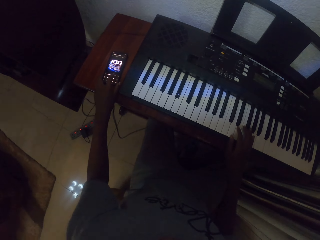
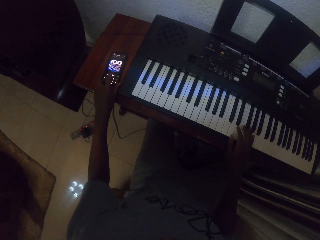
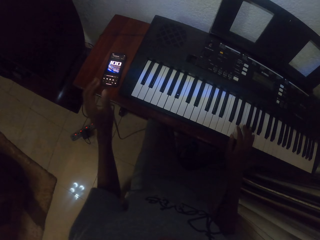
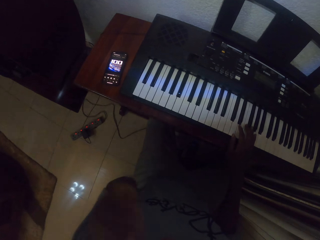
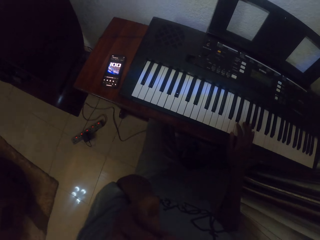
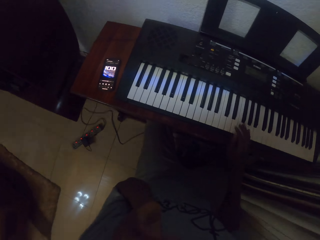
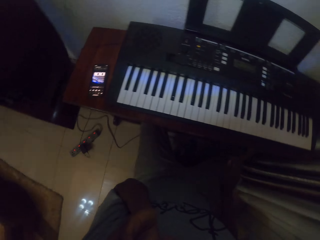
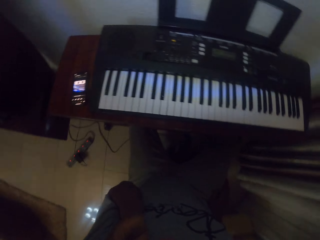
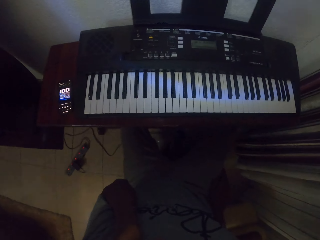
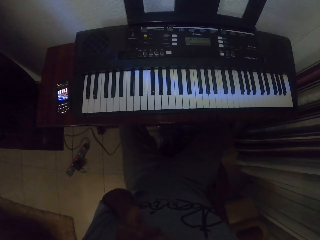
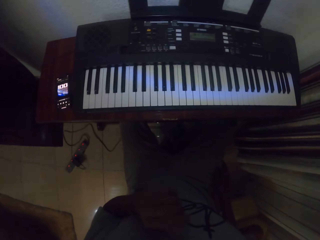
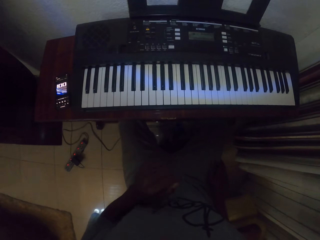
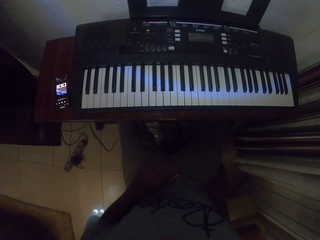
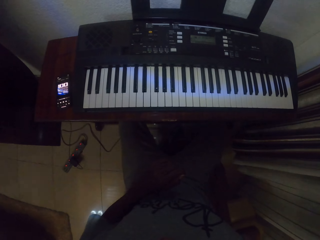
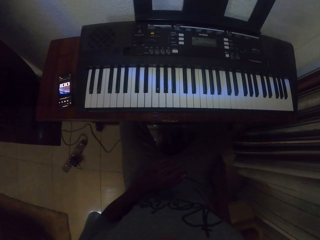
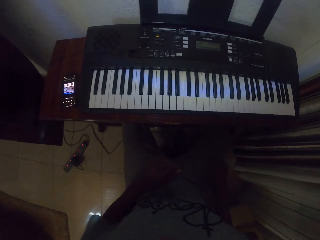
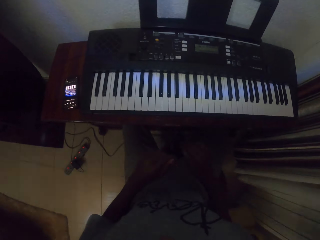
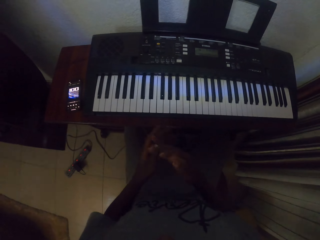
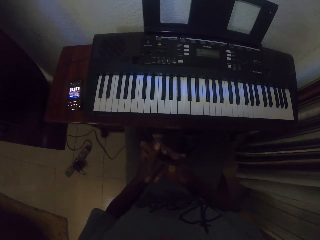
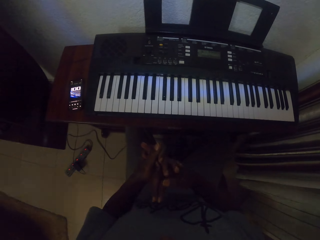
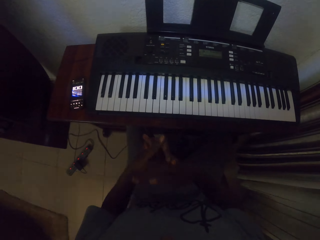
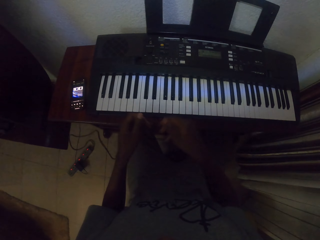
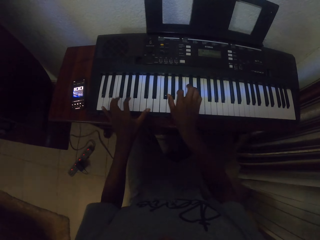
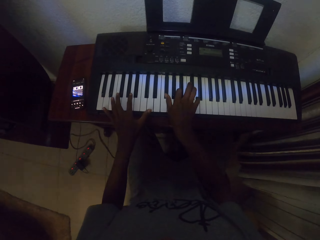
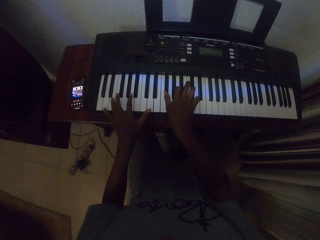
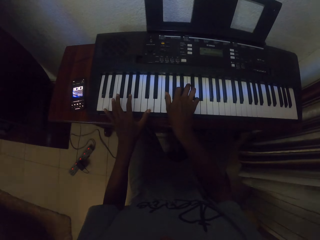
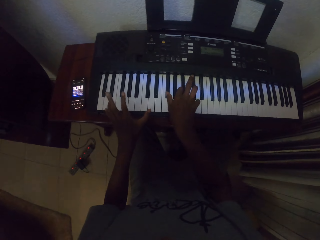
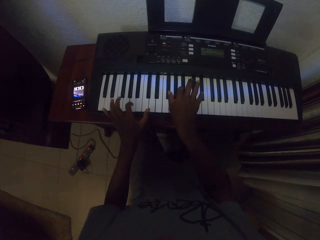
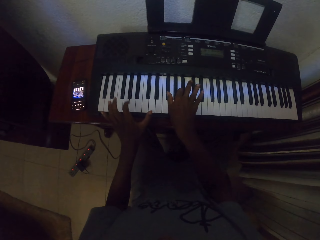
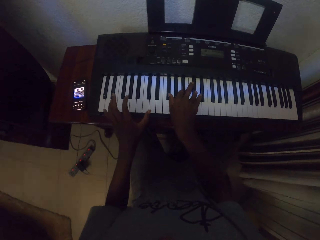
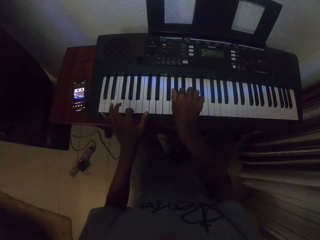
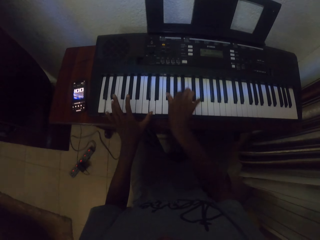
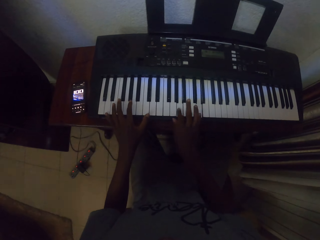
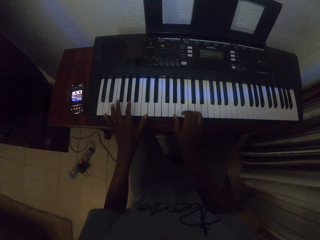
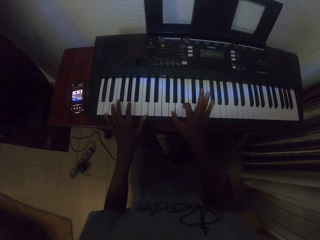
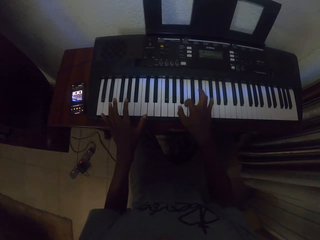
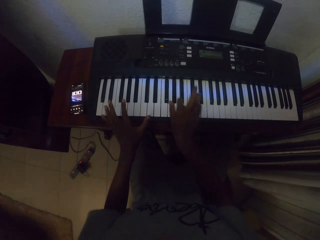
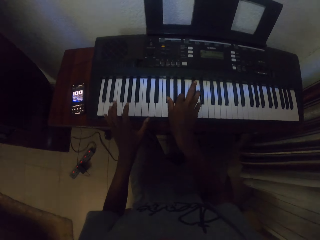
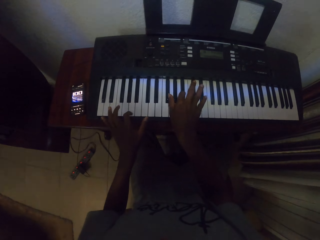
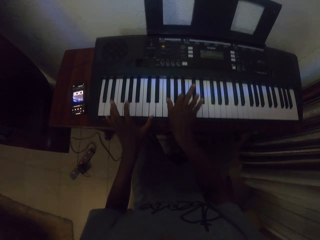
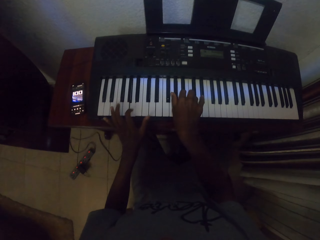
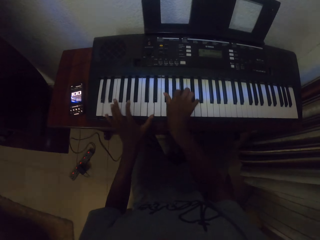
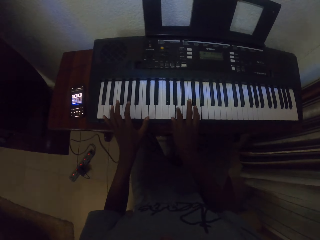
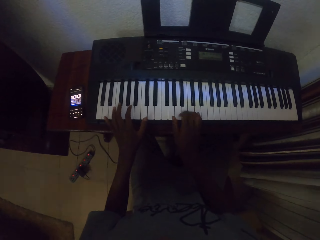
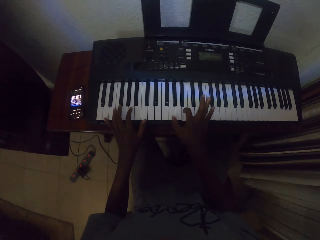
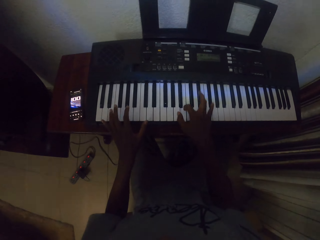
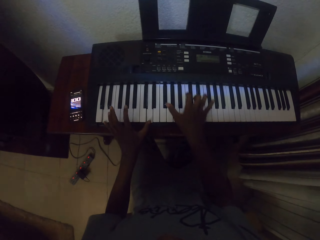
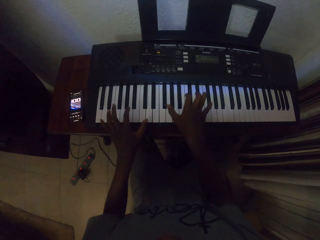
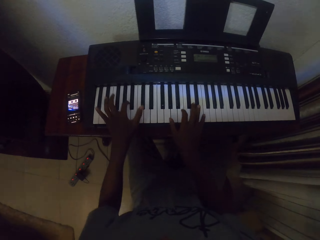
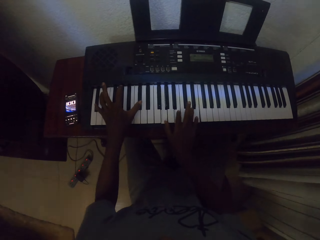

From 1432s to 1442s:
The camera wearer touches the face. He removes the right hand from the piano. He holds his face. He drops the left hand. He holds hands together. He stretches his fingers. He plays the piano inside the house.

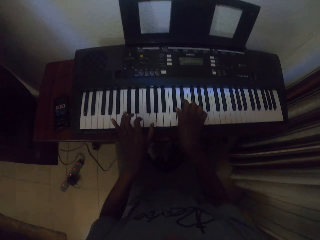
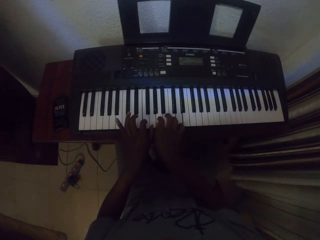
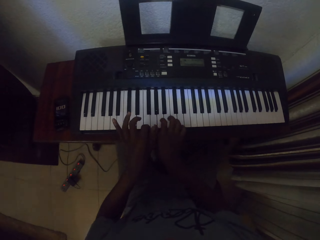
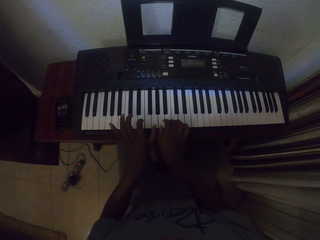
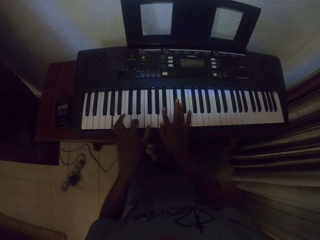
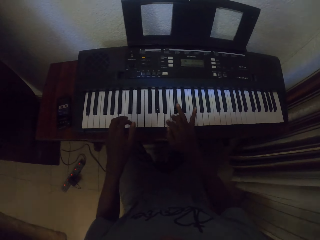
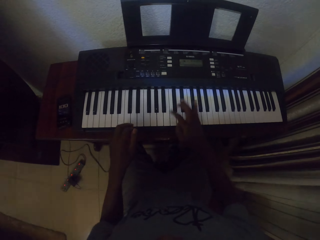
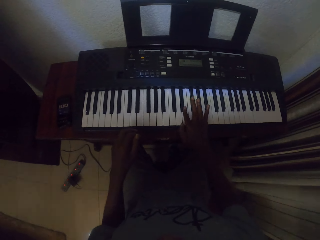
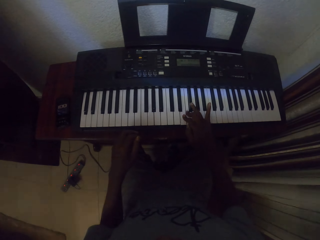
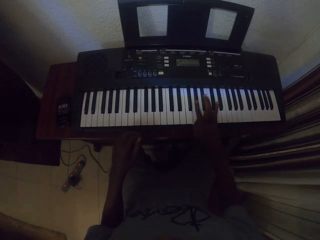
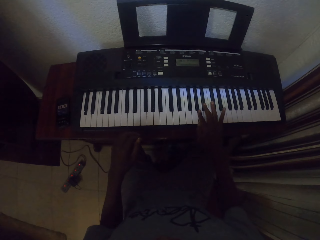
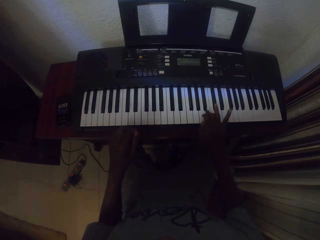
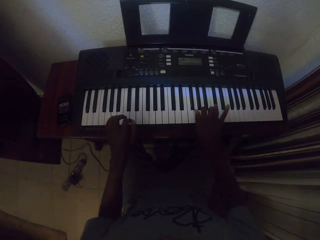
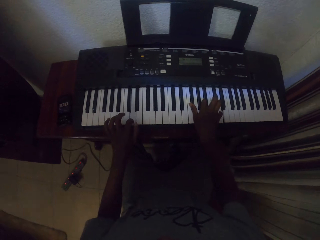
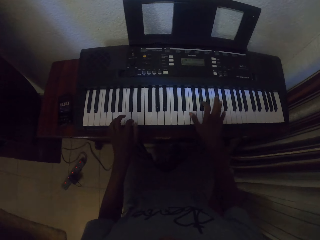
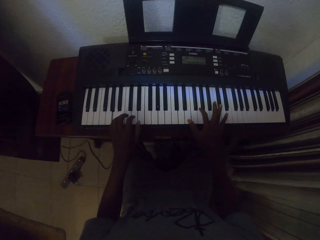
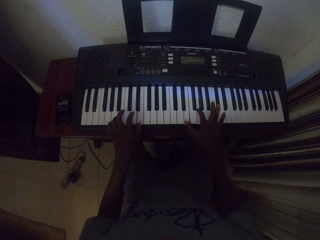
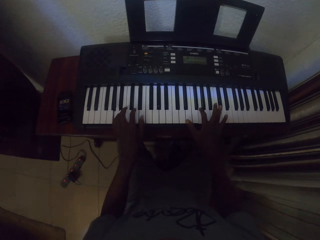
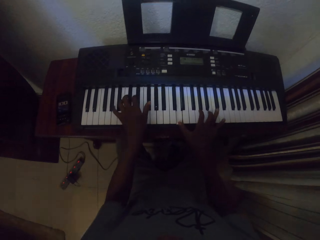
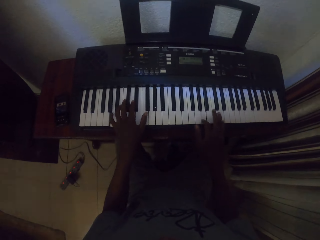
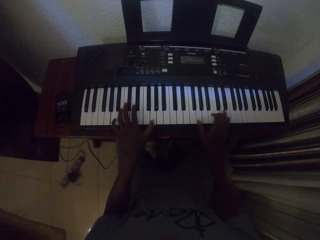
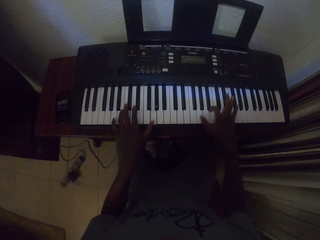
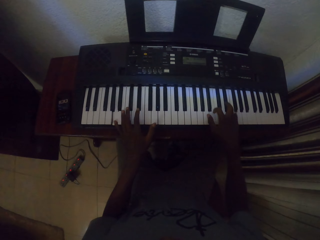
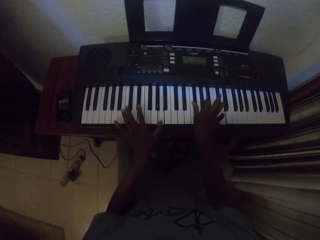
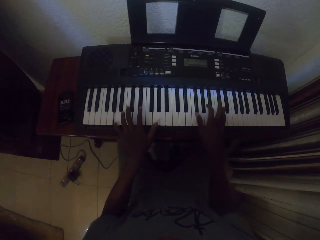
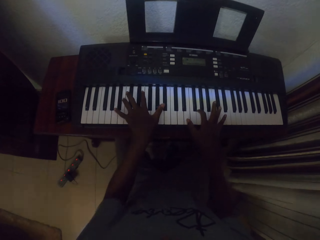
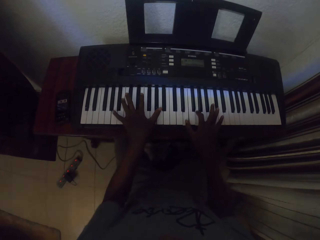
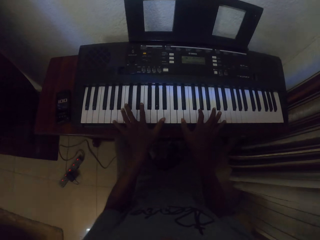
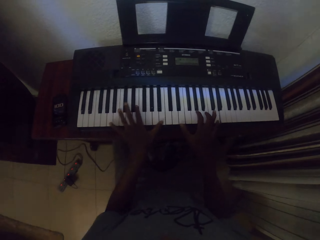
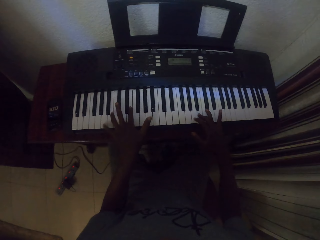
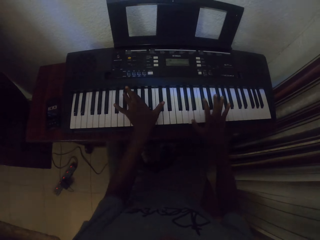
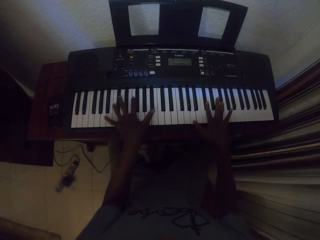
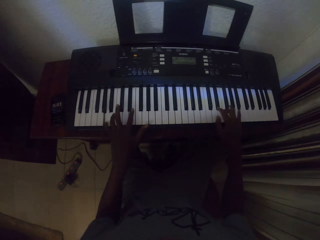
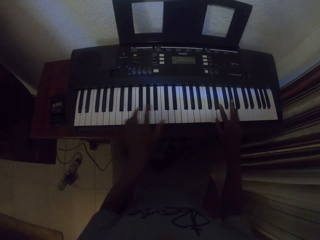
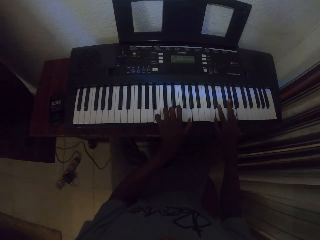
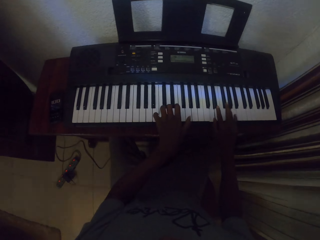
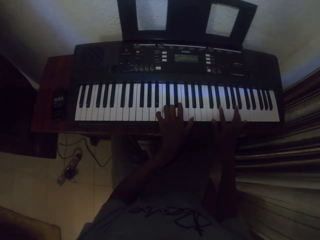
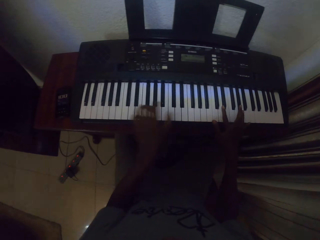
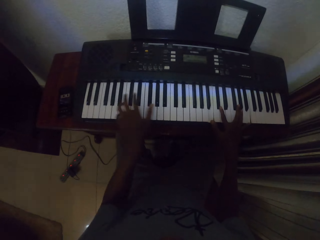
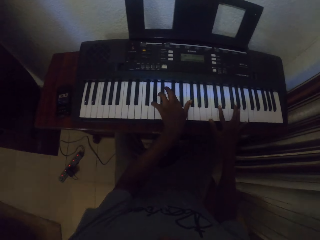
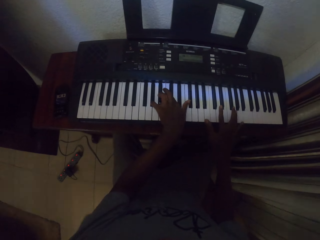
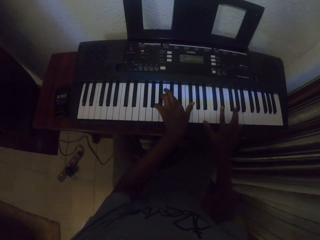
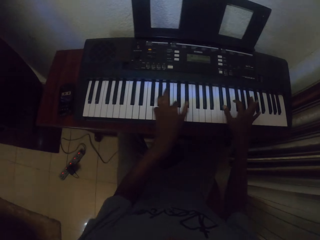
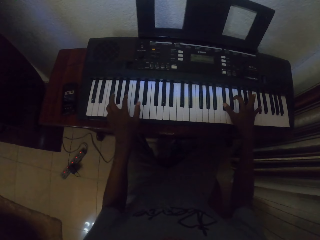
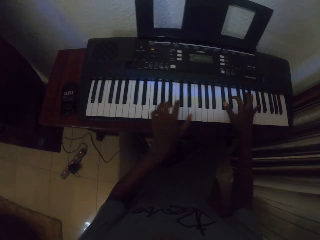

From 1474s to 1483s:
The camera wearer removes the left hand from the piano. They put the left hand on the piano. They play the piano.

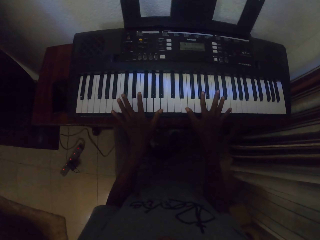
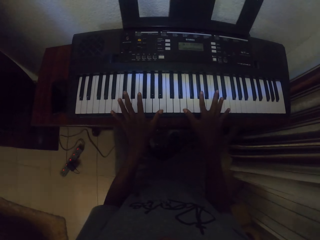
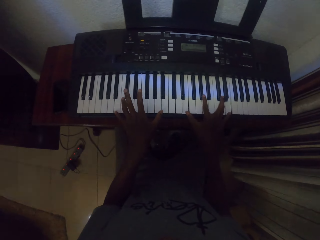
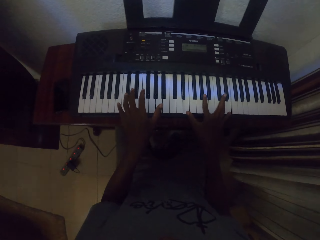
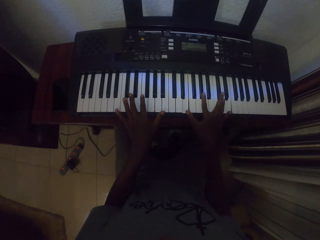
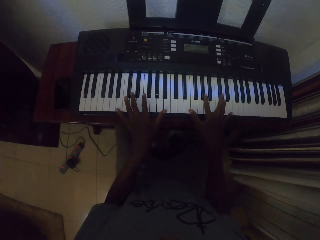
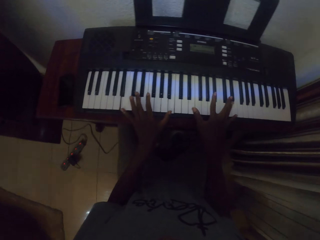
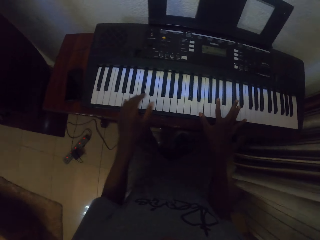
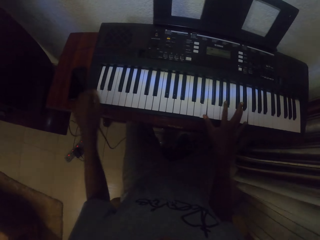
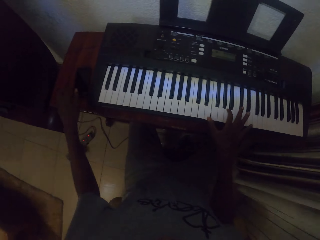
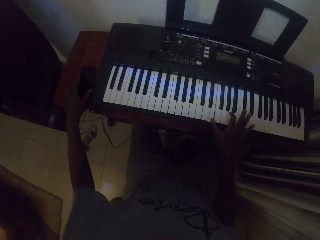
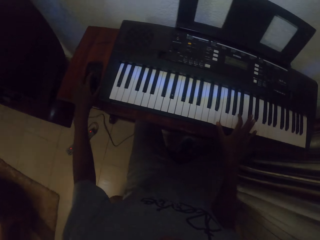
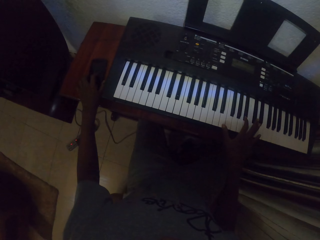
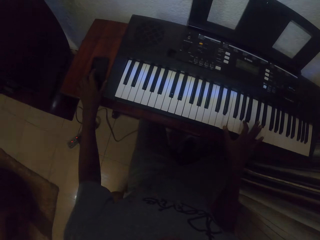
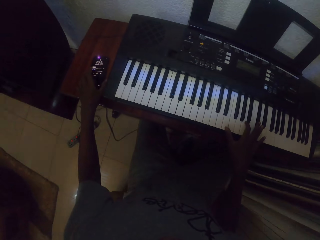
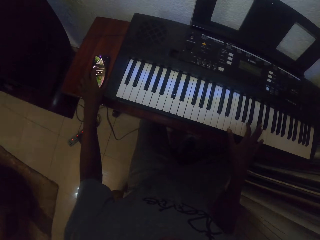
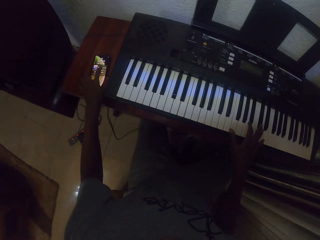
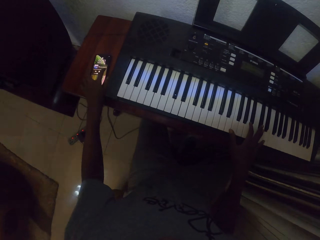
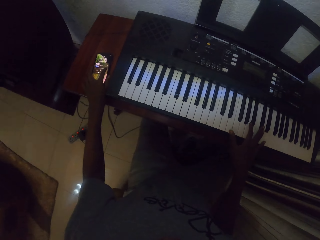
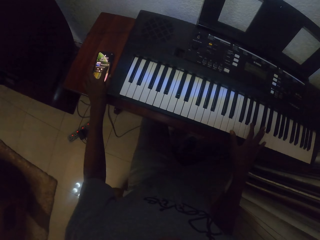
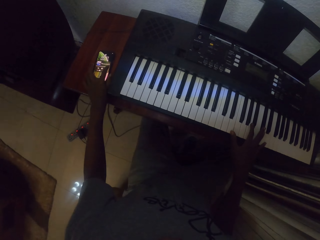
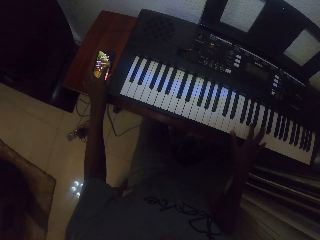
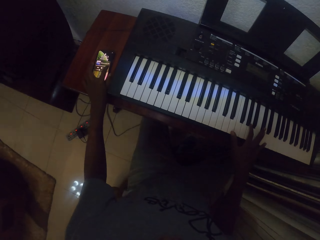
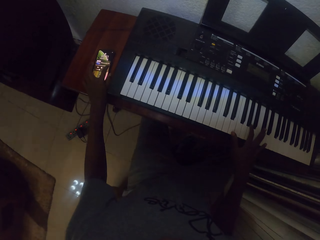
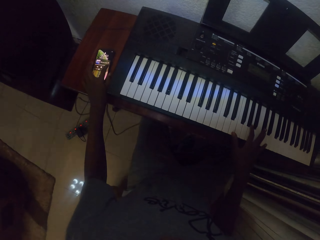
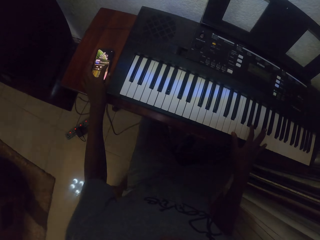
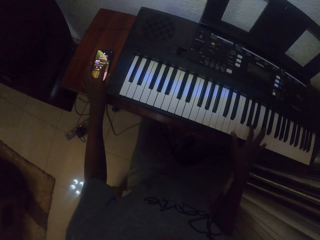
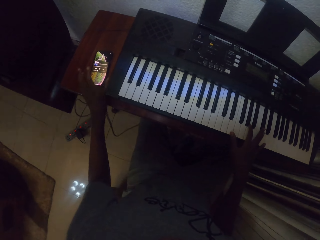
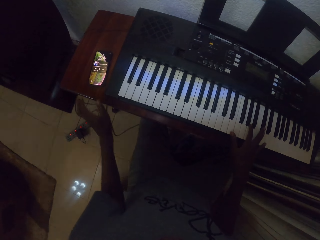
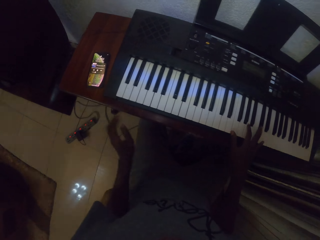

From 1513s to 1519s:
The camera wearer touches the phone with the left hand. He browses his phone.
